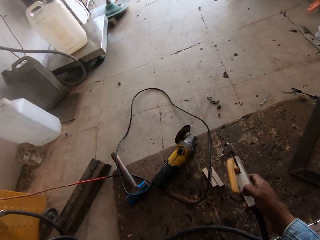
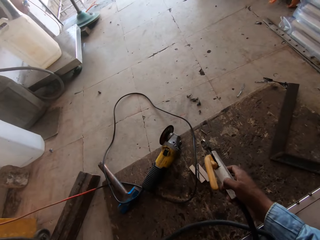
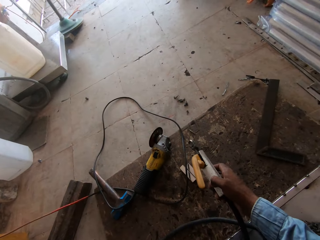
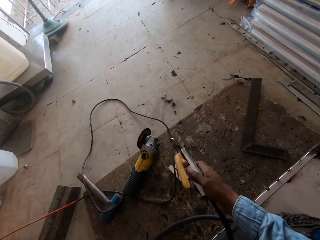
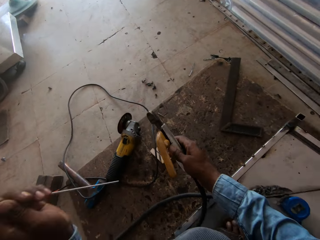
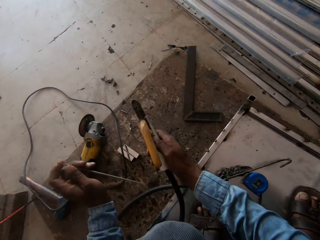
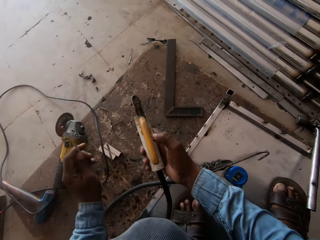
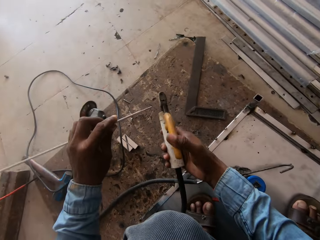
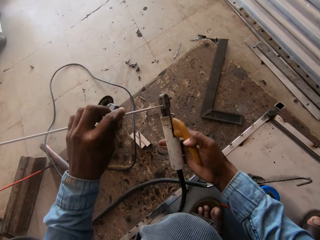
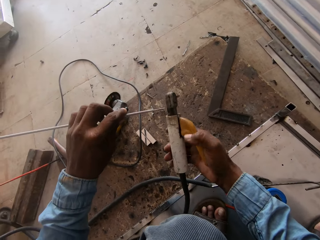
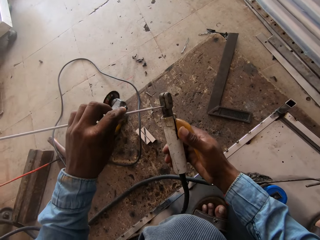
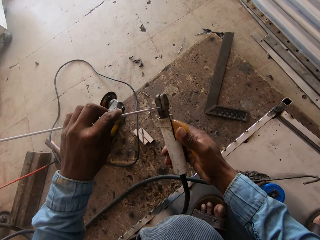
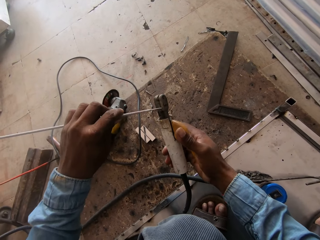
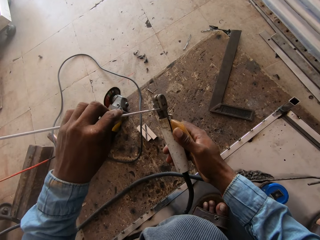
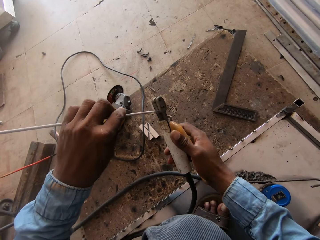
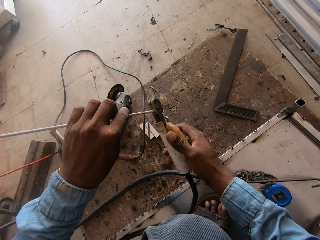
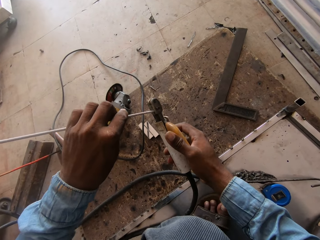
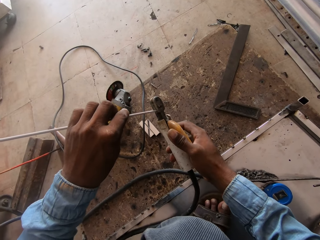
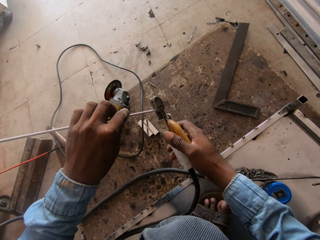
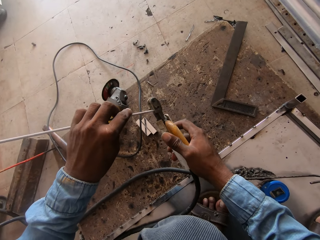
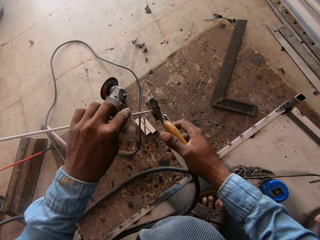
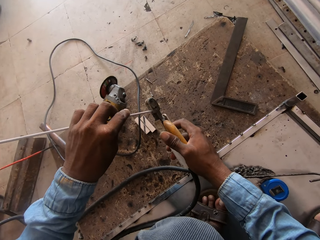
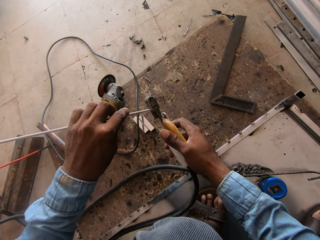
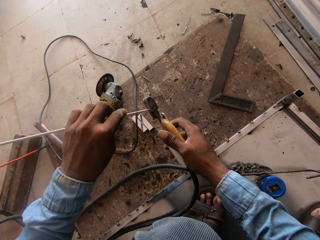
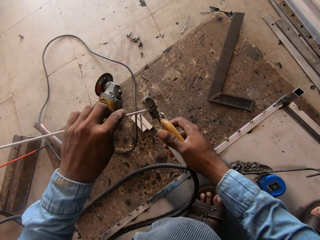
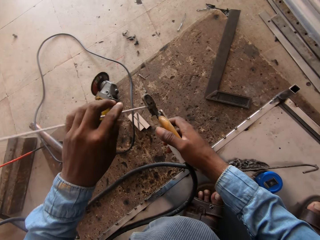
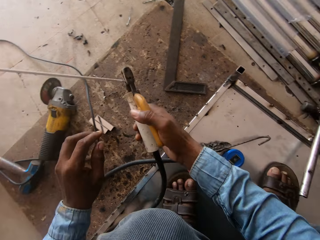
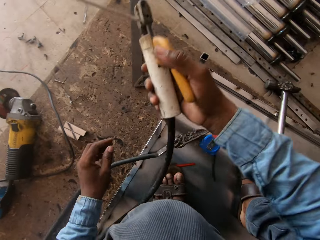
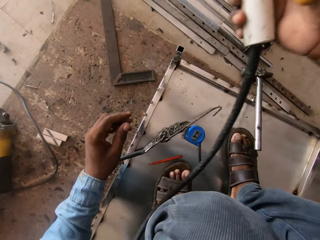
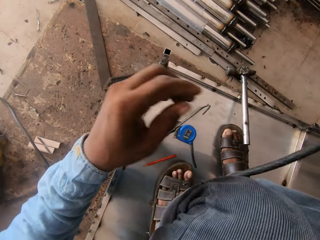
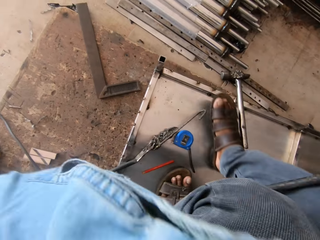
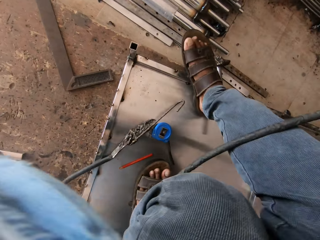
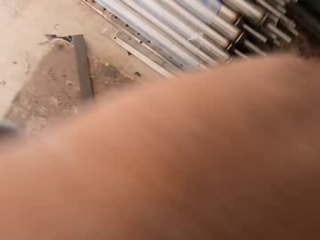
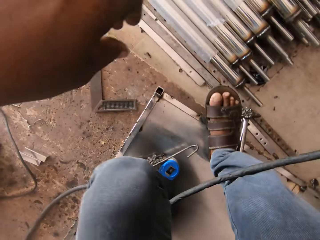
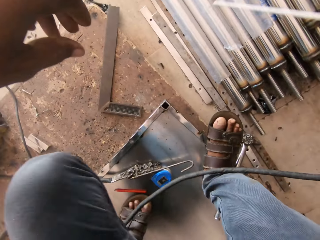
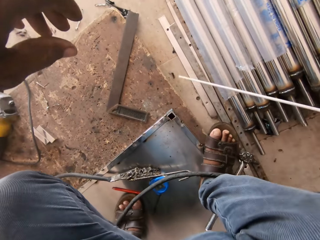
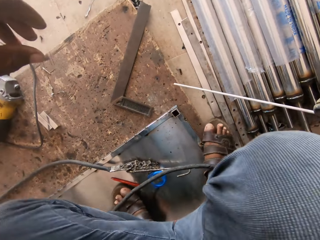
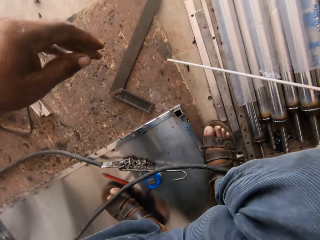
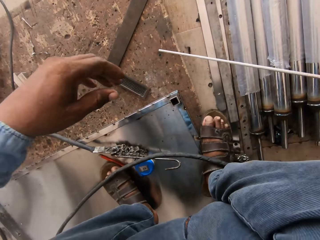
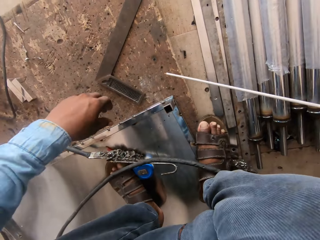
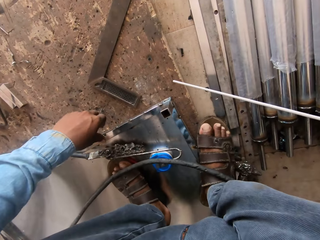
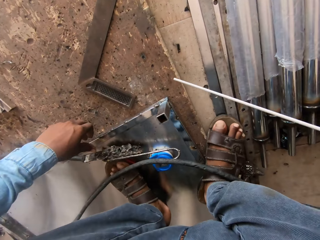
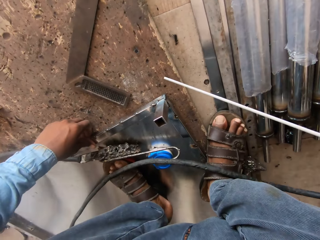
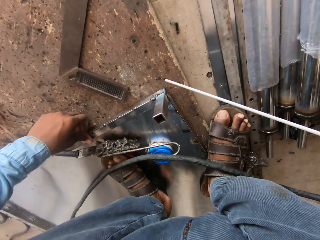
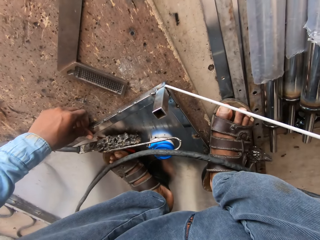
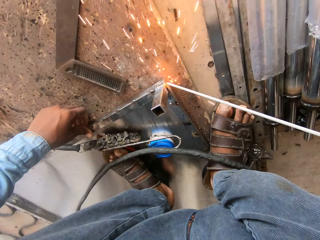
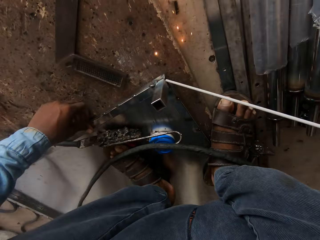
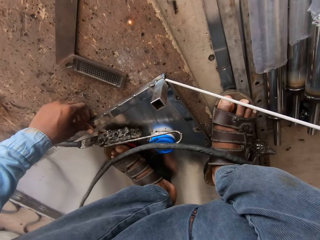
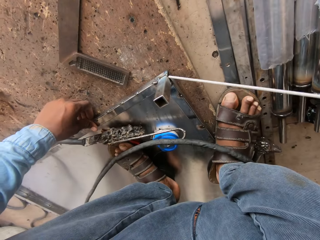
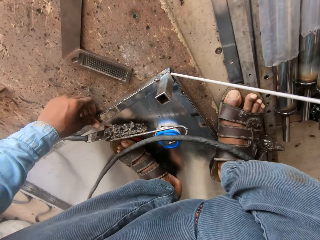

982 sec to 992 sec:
The camera wearer holds the electrode holder with the right hand. He holds the welding rods. He lifts his hand.

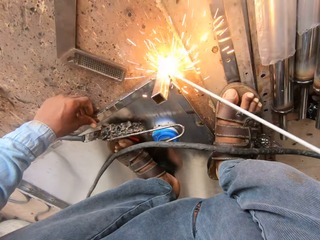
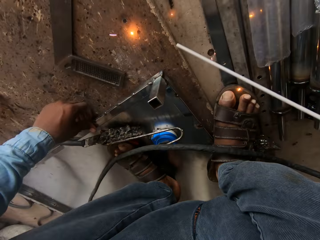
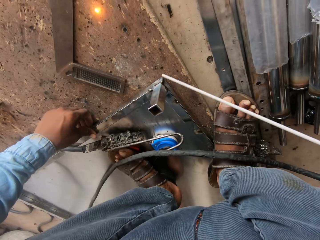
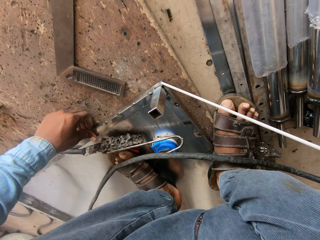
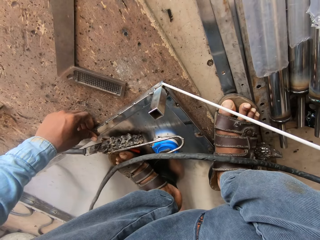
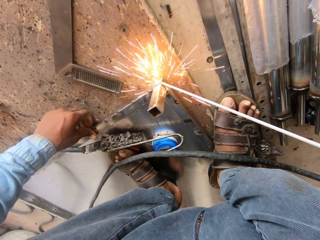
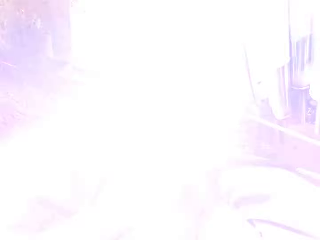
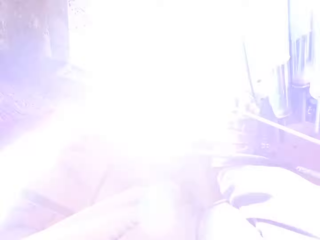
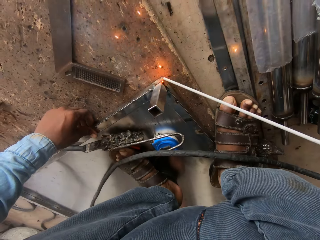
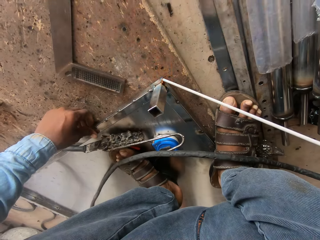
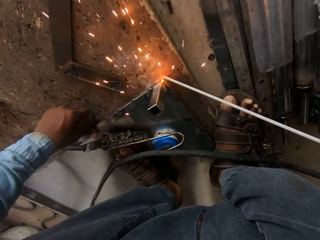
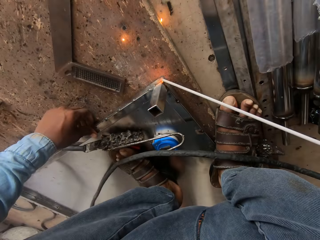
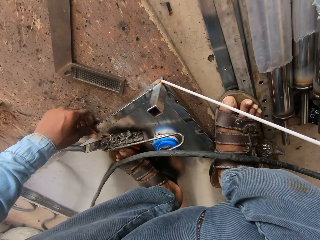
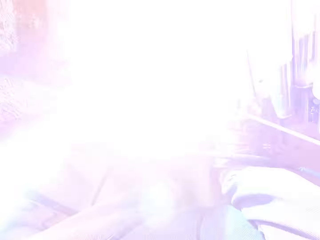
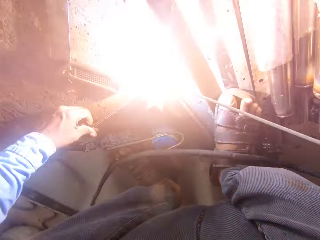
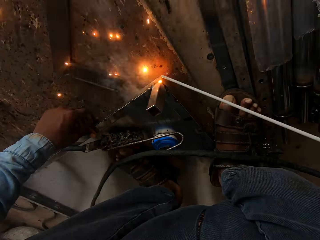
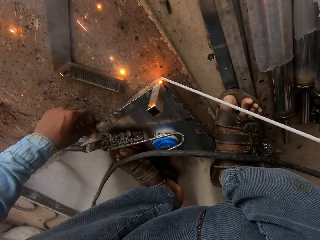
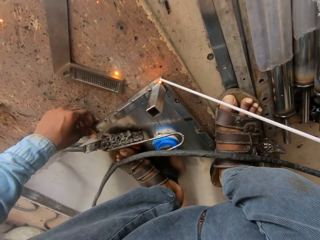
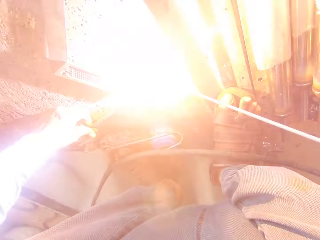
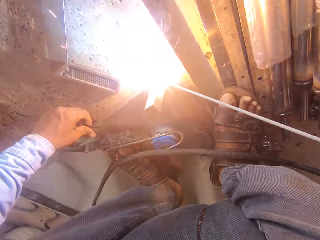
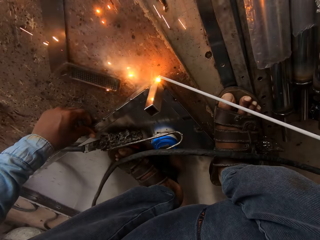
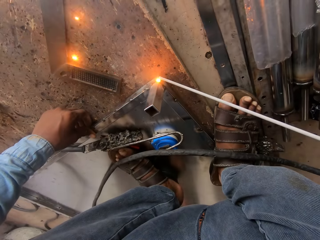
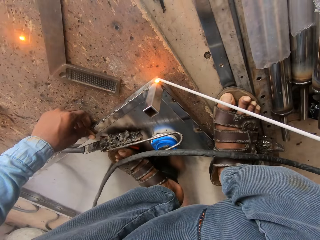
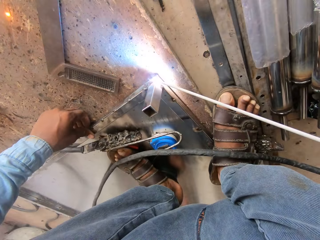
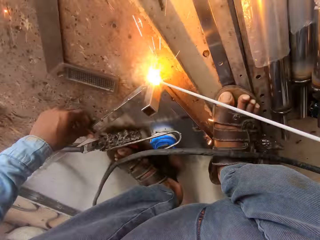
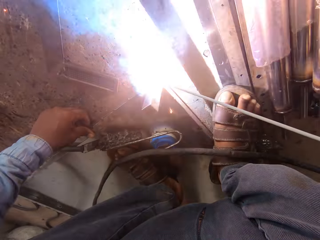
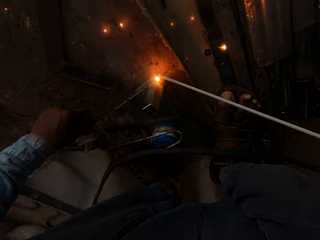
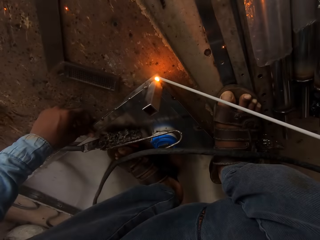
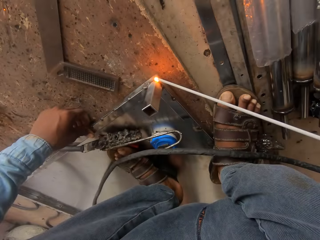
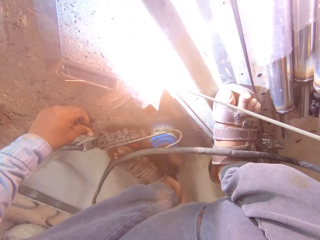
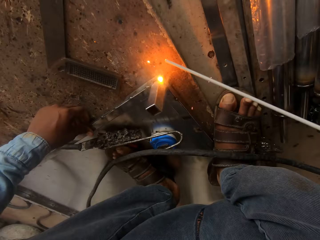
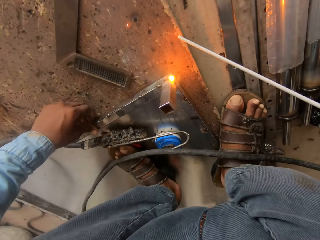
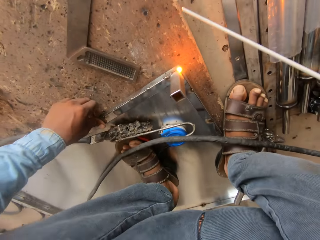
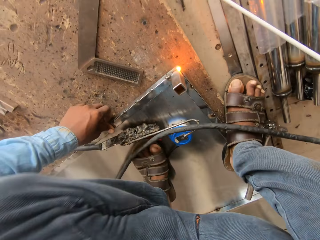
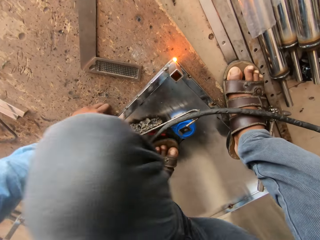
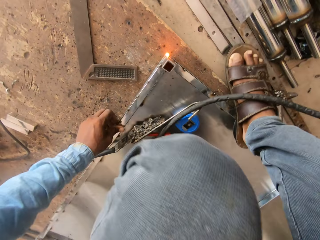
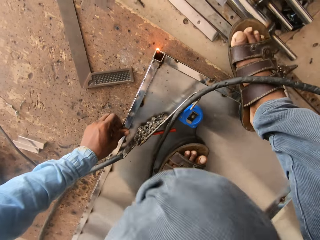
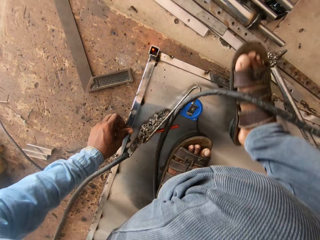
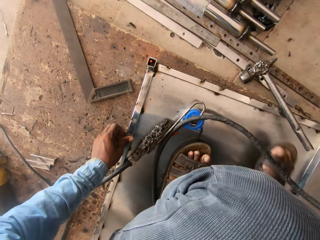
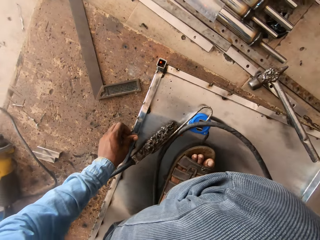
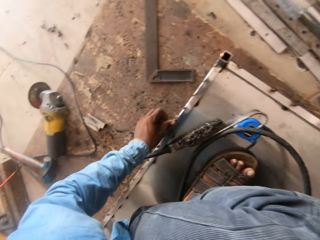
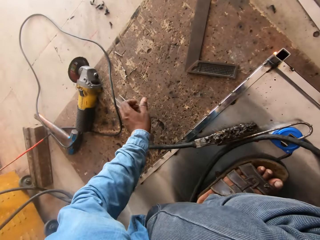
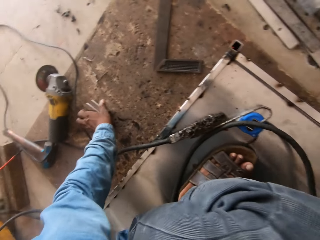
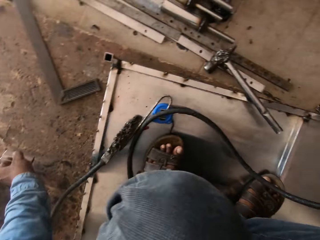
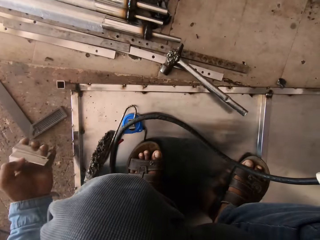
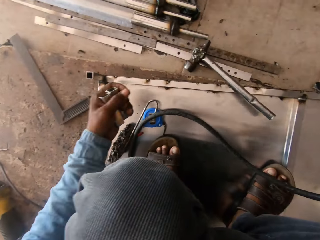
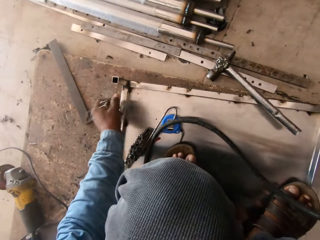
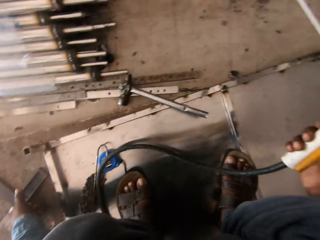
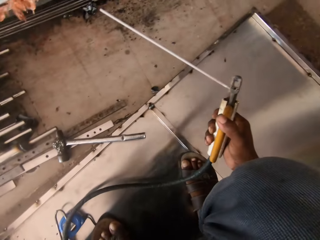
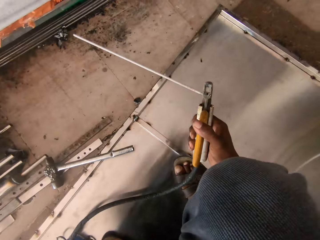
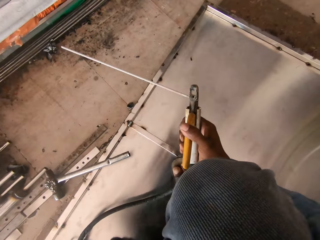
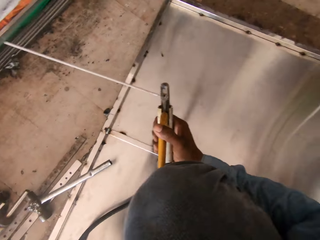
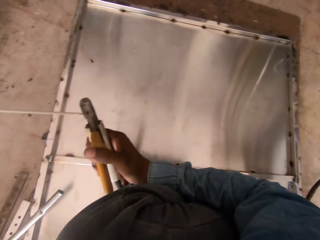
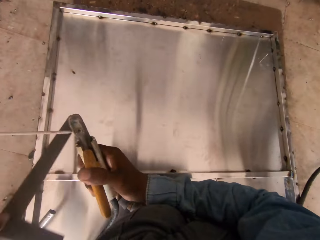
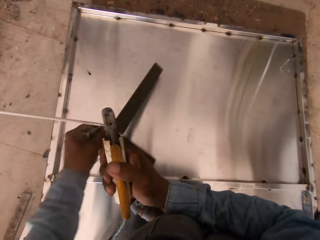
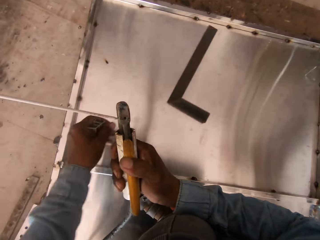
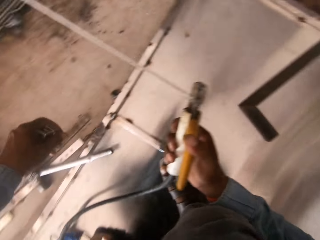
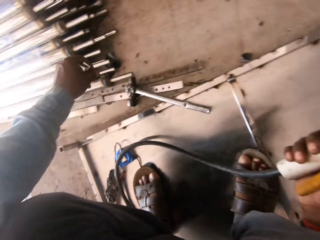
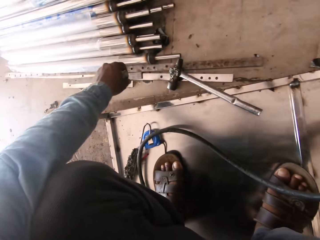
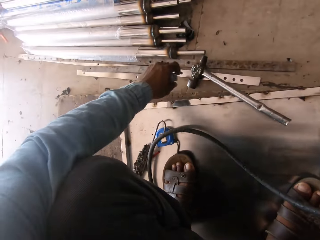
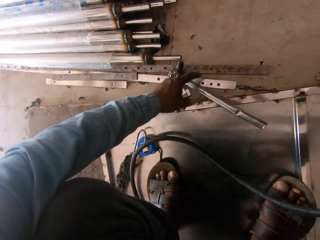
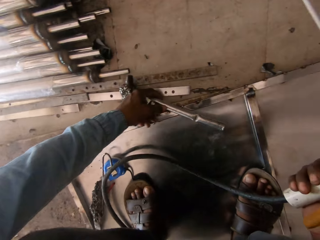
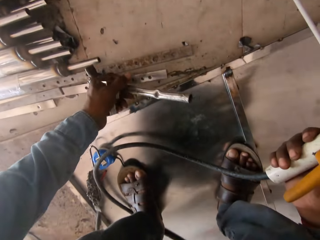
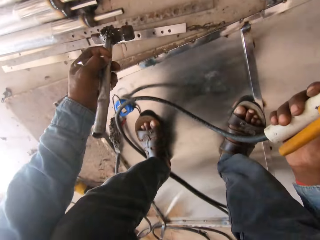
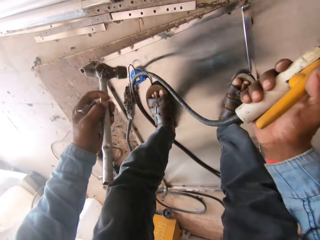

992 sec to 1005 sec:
The camera wearer welds on the metal. They hold the metal. They hold the pieces of metals. They hold the electrode holder. They hold a square, and put the square on the metal.
